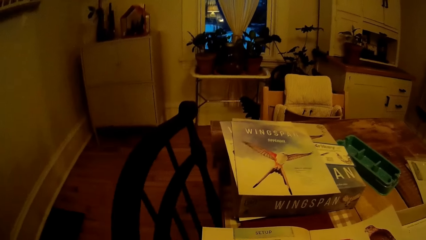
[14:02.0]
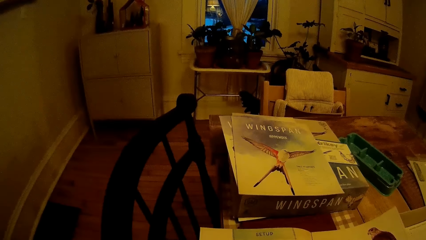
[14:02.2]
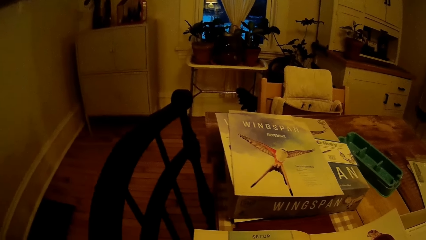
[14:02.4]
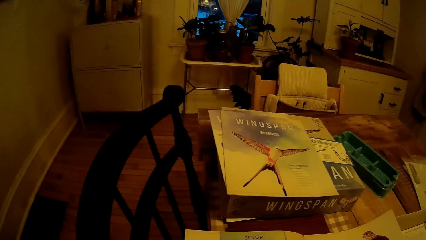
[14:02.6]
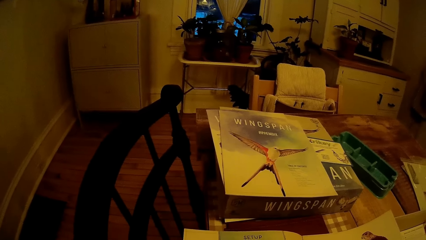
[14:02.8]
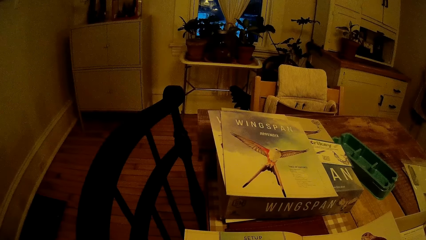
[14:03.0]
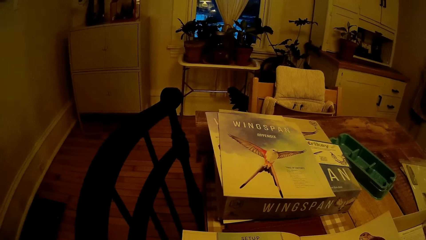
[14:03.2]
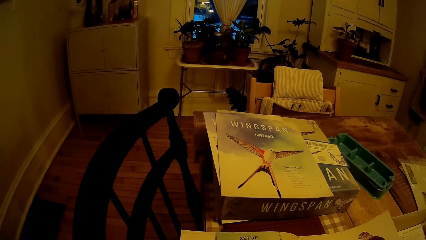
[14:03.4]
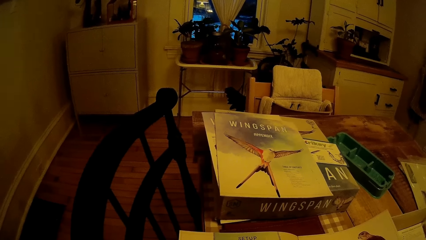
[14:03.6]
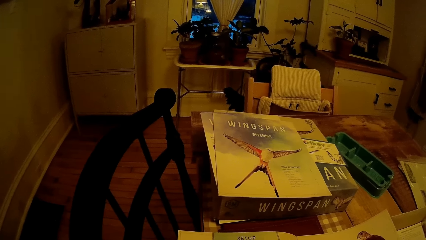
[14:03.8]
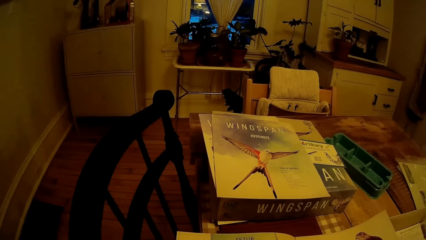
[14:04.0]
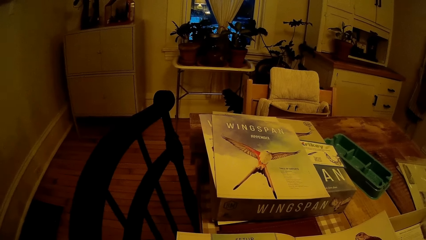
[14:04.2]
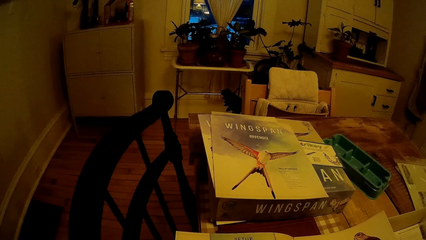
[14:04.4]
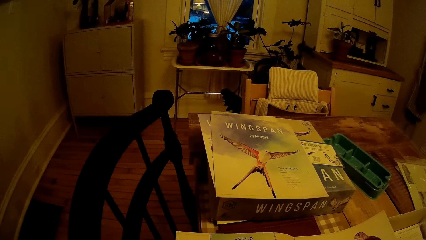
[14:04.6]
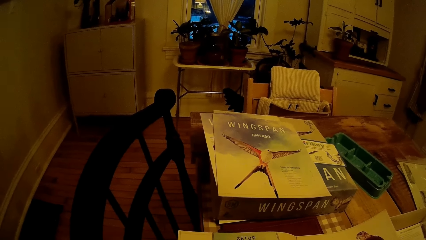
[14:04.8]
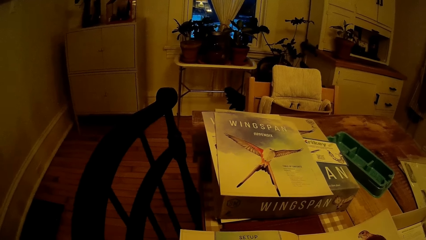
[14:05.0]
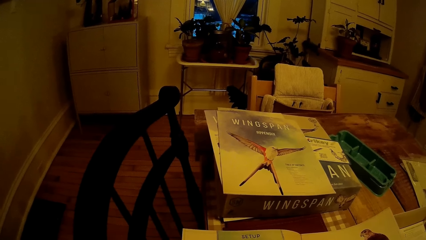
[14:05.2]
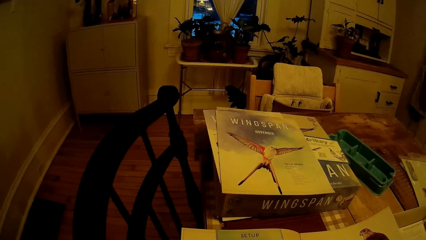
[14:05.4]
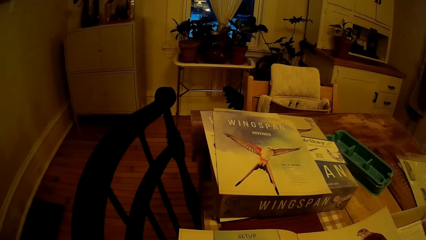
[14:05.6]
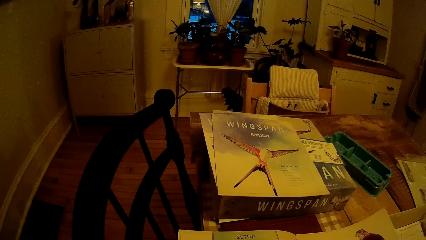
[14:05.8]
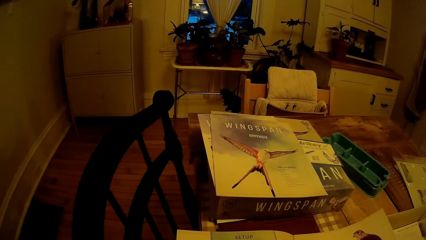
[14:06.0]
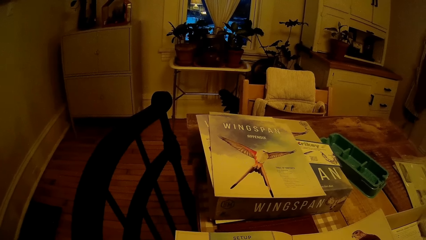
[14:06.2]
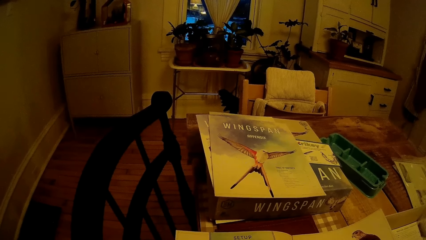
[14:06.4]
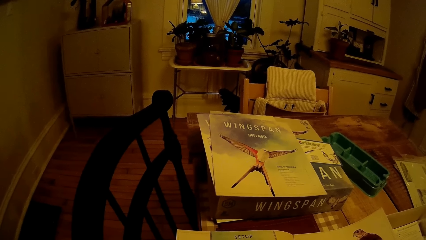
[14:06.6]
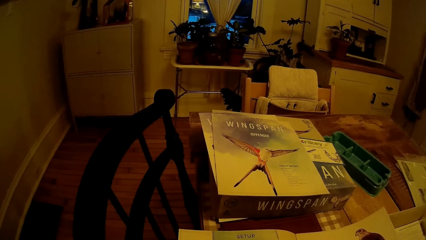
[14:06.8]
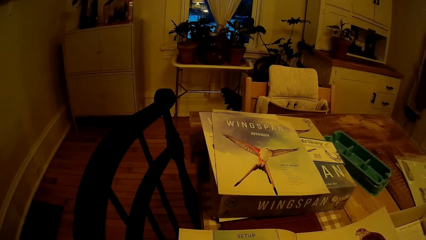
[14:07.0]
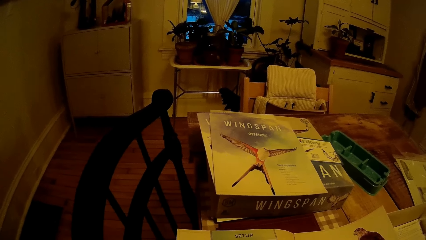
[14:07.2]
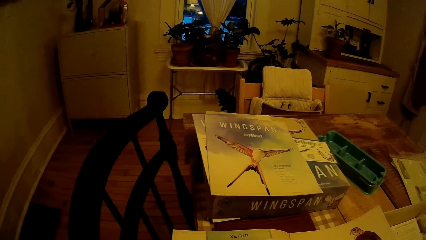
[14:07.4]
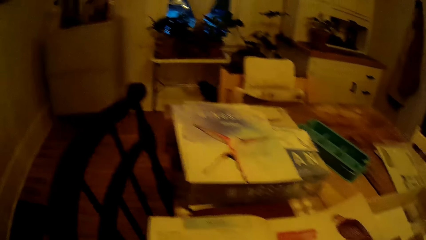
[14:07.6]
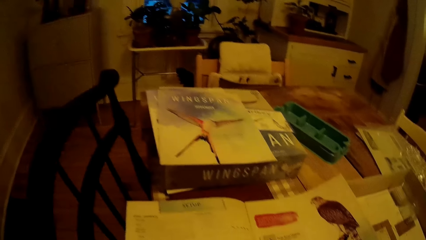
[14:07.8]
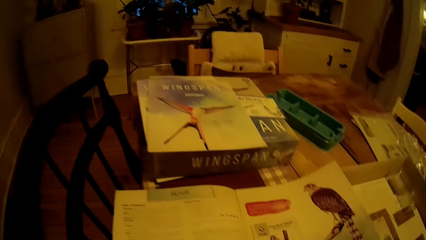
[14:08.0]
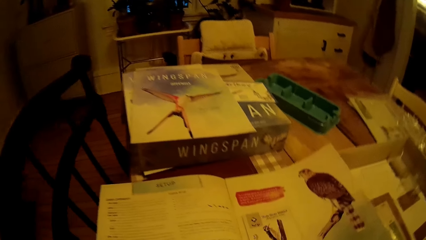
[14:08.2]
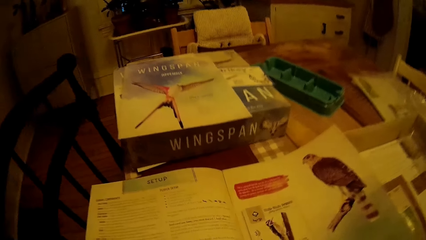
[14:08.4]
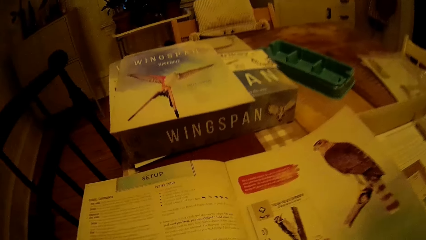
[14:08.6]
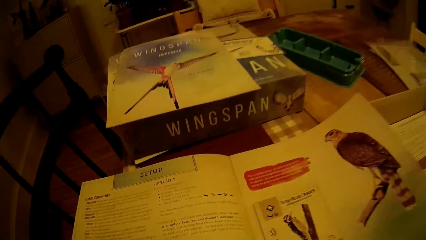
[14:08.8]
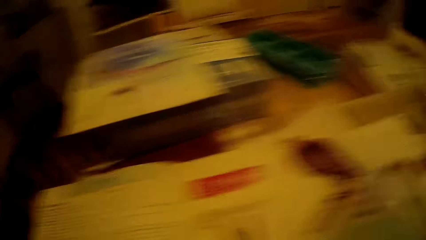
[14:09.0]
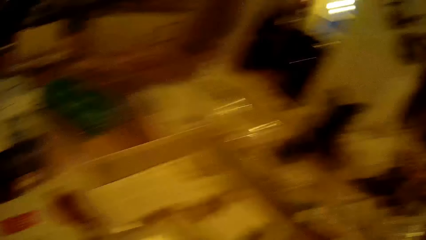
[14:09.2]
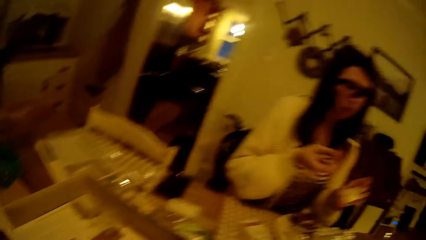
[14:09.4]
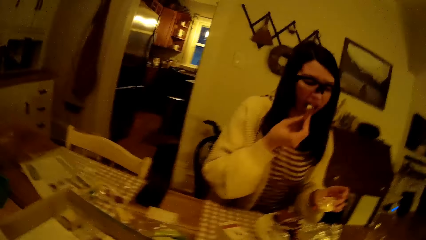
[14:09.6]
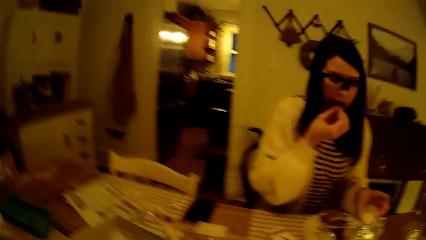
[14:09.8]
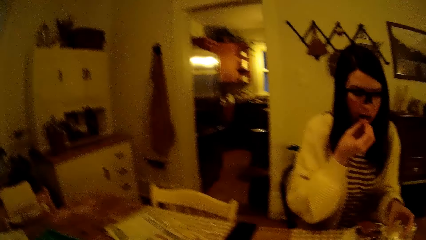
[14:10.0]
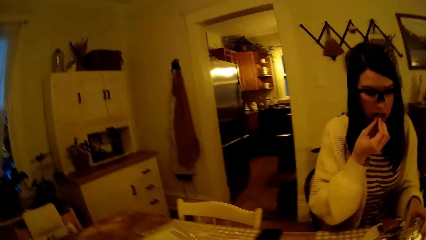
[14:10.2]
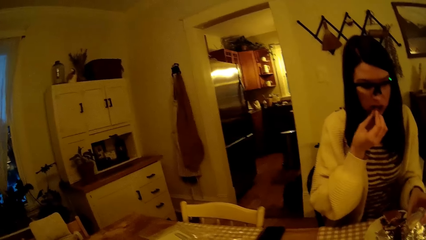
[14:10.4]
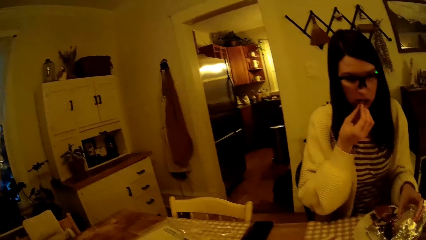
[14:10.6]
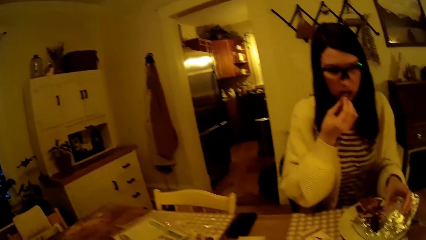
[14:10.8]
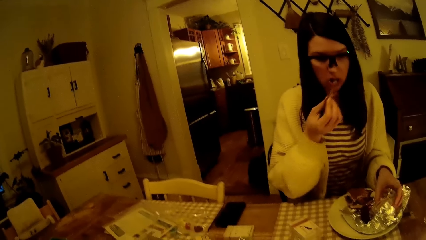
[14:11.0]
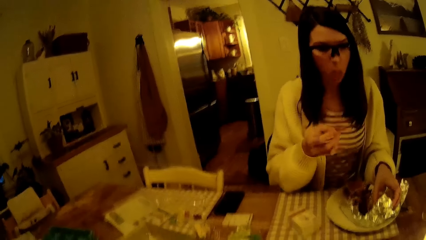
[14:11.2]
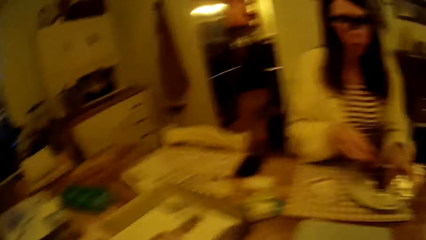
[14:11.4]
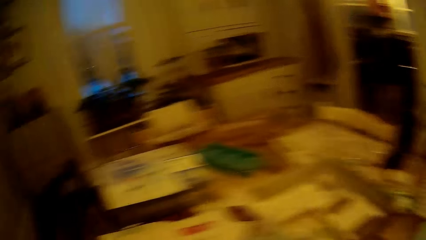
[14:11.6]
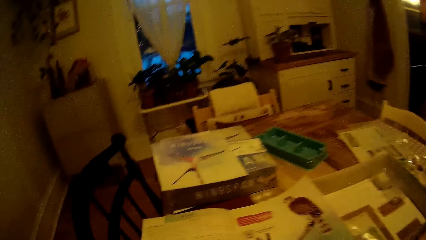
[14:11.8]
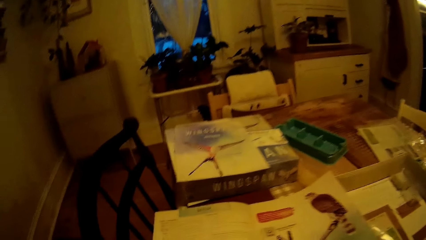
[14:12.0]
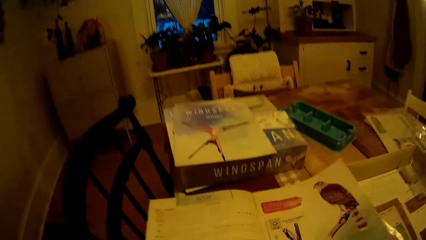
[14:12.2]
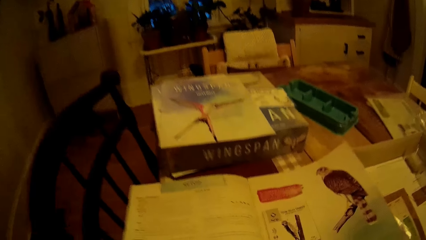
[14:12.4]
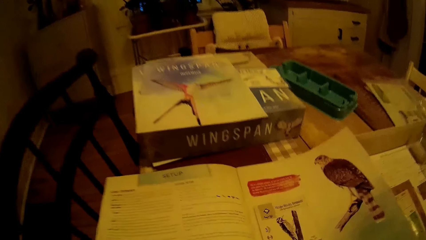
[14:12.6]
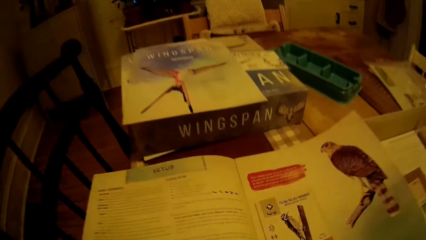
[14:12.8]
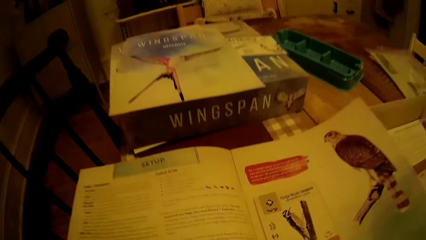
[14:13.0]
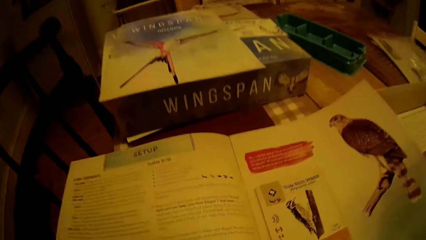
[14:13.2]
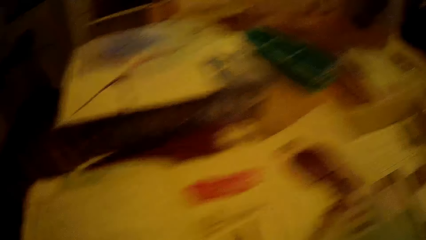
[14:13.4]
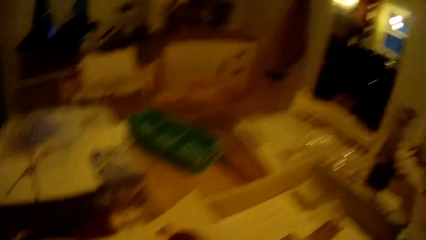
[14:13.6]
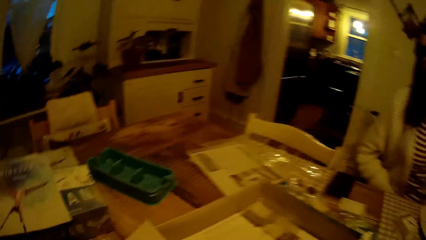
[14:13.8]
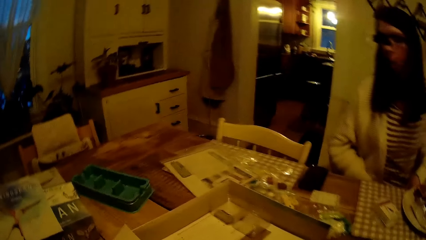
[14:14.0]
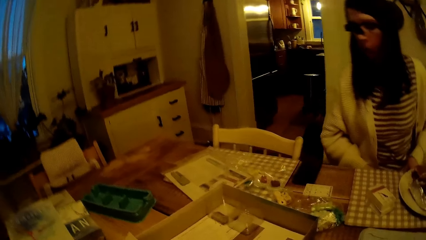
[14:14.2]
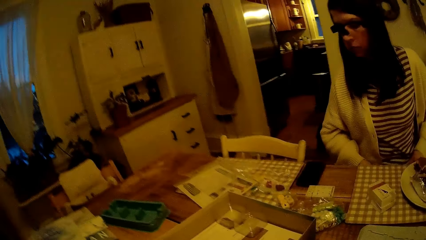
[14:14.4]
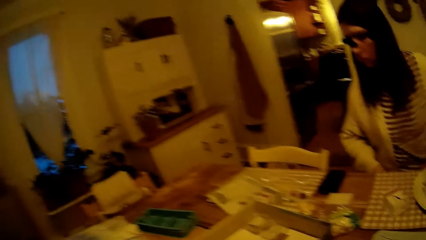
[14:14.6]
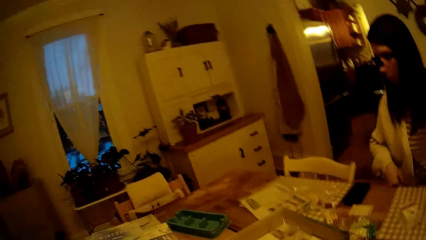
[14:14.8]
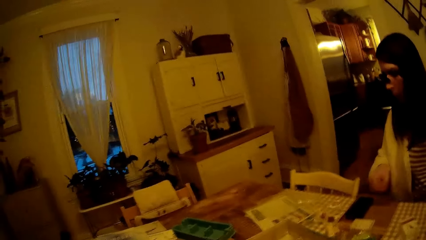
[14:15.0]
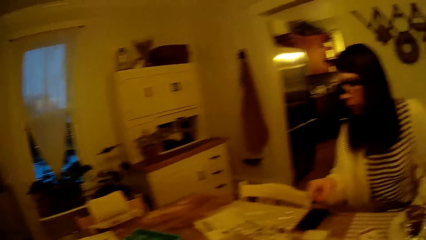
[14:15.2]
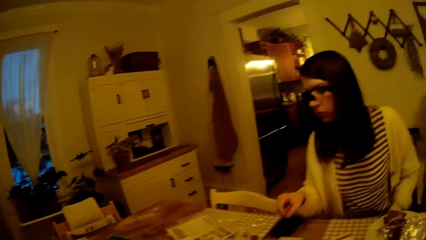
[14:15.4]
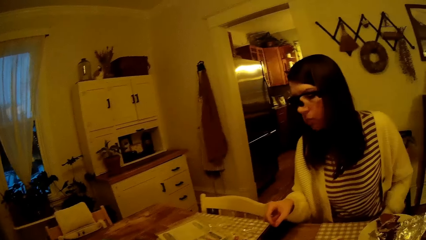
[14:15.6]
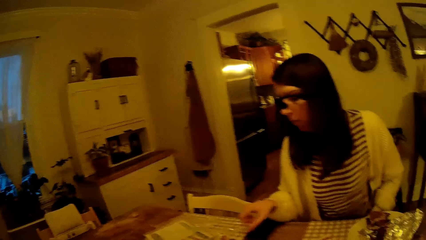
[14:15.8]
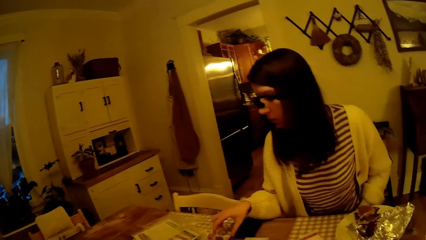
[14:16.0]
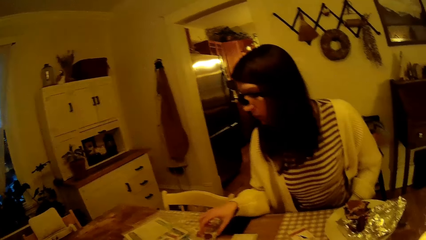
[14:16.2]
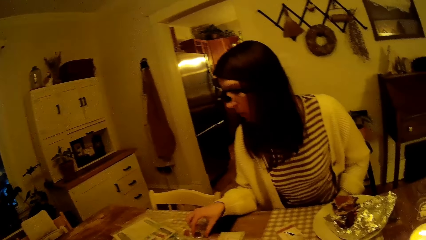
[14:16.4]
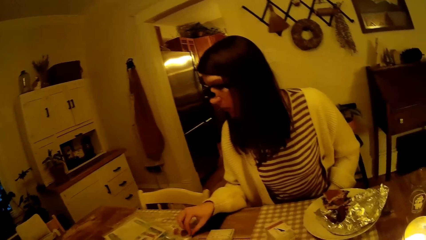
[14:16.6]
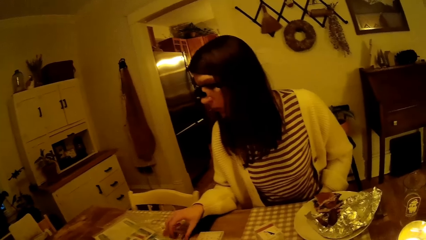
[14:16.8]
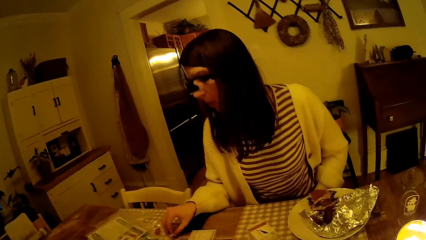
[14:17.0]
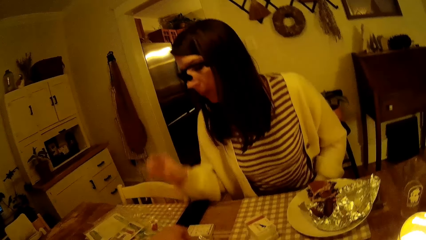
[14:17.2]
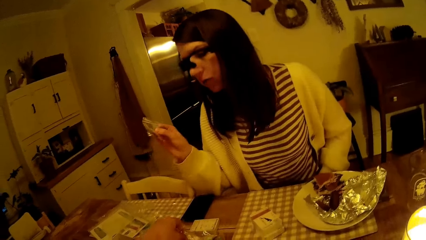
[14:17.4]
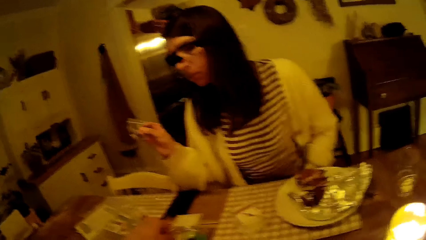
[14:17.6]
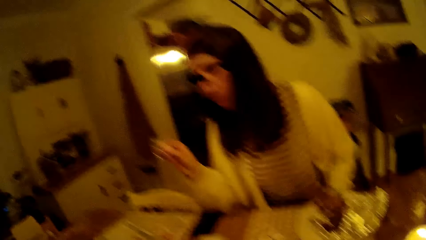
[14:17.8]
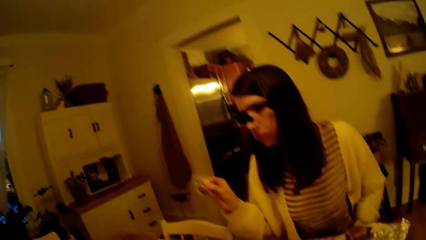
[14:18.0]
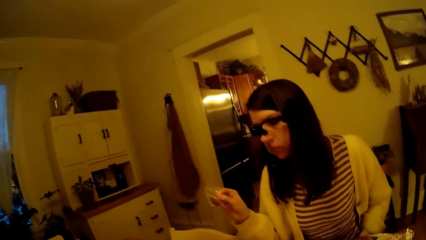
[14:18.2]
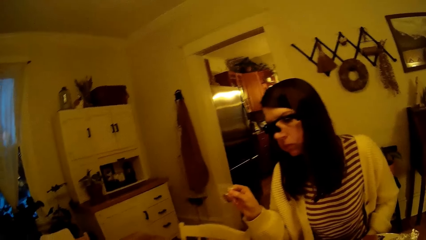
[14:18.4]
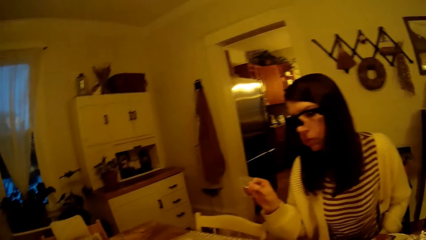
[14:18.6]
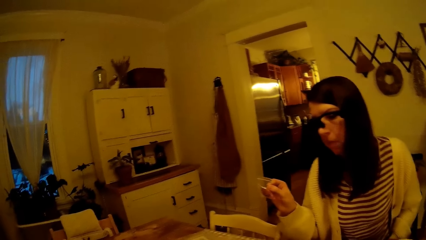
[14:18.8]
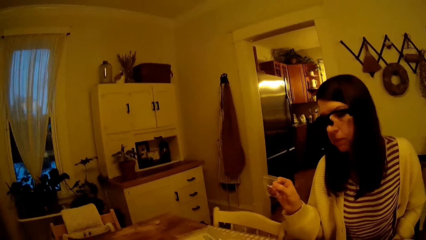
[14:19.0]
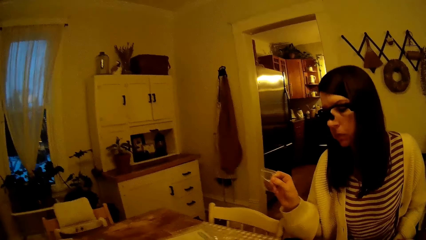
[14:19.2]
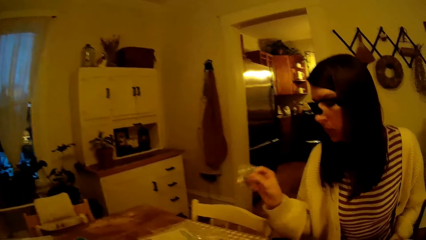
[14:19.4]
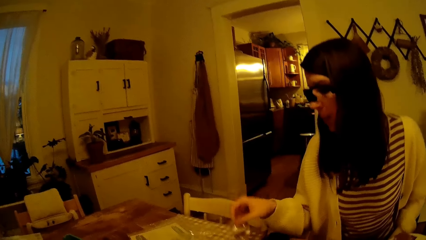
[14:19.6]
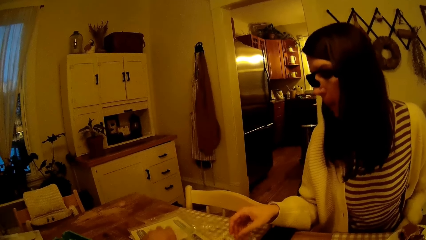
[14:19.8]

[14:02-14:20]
A woman interacts with the camera wearer. The woman puts a French fry in her mouth with a toothpick in her right hand. The woman drops a mayonnaise cup on a foil on the table with her left hand. The camera wearer interacts with the woman. They read the booklet on the table. The woman picks up a pack from the table with her right hand and lifts the pack.
